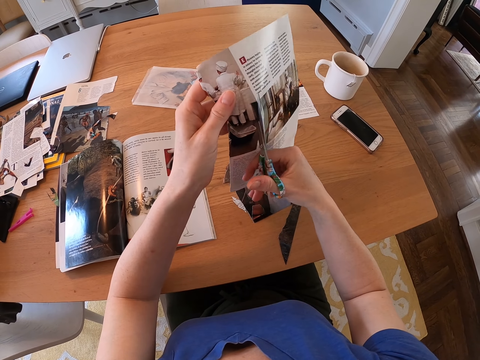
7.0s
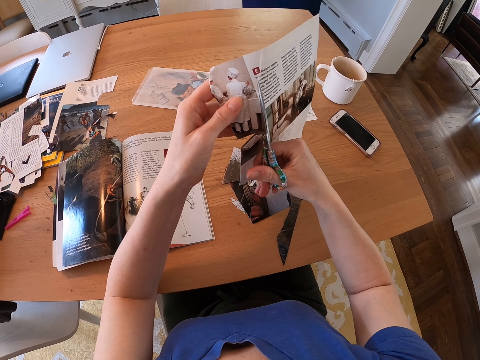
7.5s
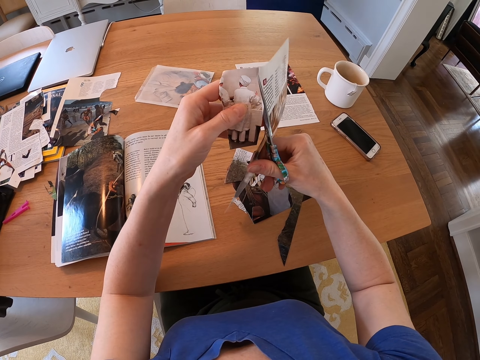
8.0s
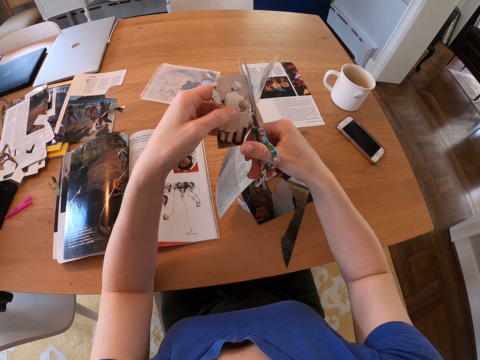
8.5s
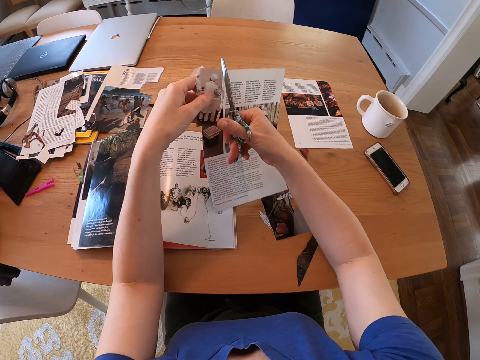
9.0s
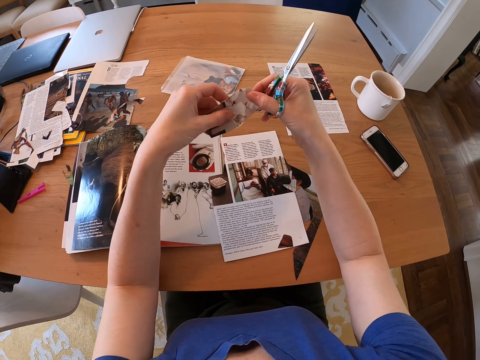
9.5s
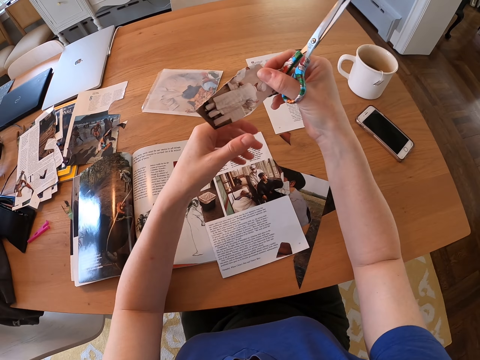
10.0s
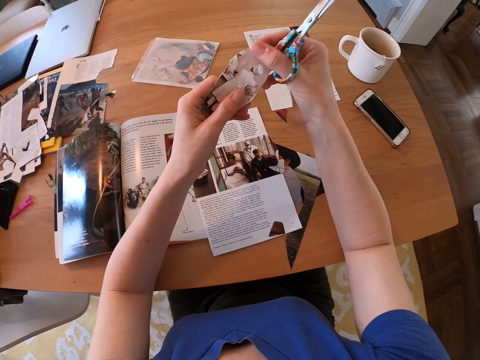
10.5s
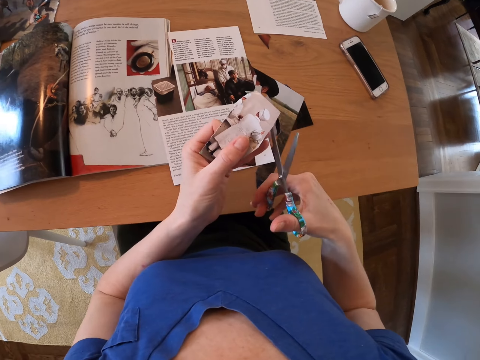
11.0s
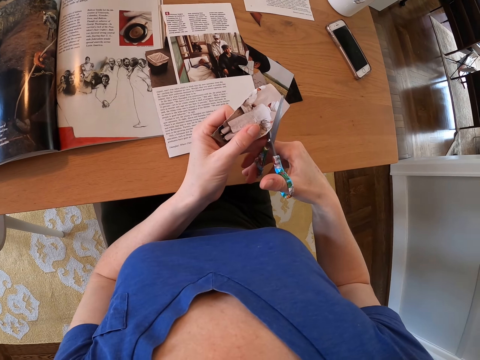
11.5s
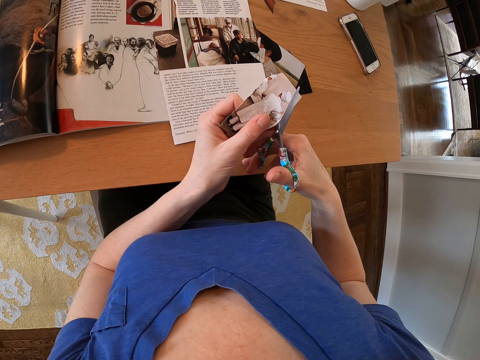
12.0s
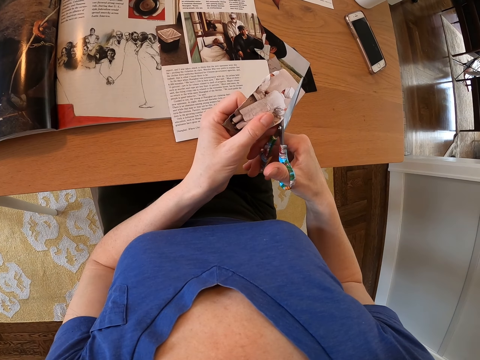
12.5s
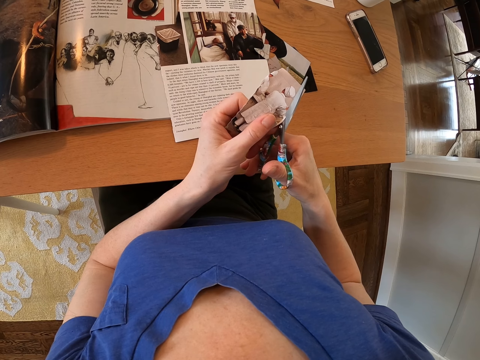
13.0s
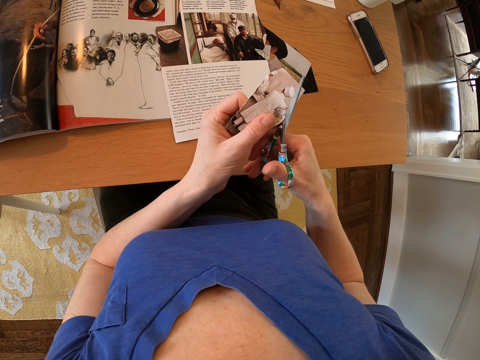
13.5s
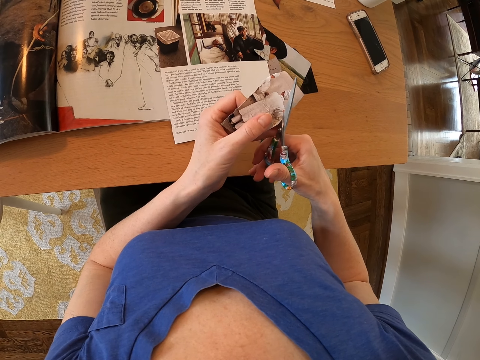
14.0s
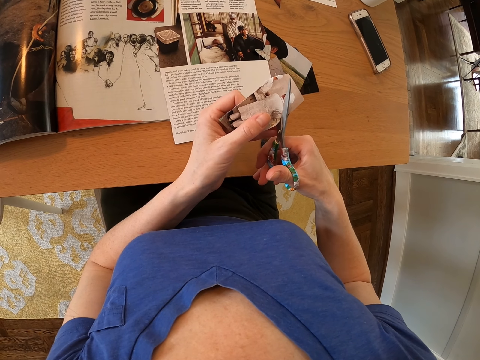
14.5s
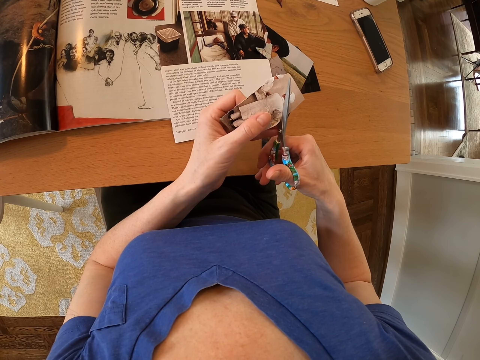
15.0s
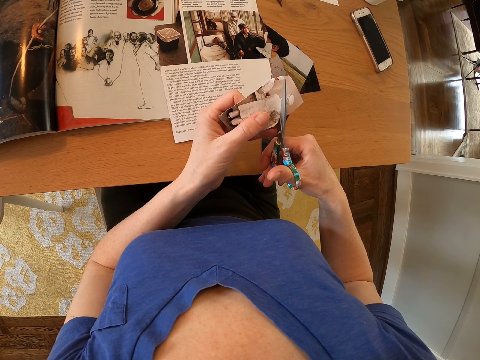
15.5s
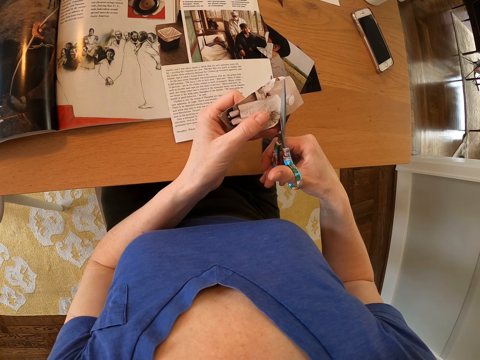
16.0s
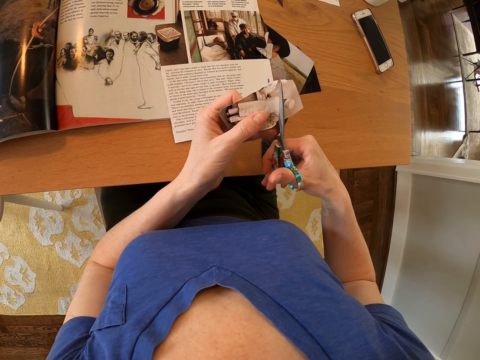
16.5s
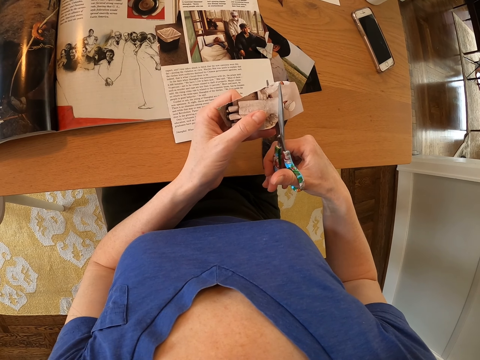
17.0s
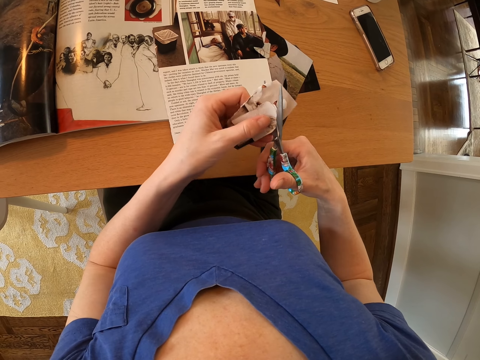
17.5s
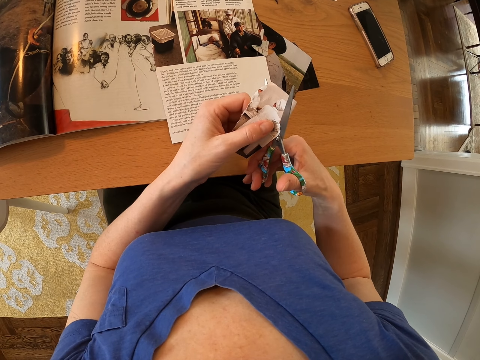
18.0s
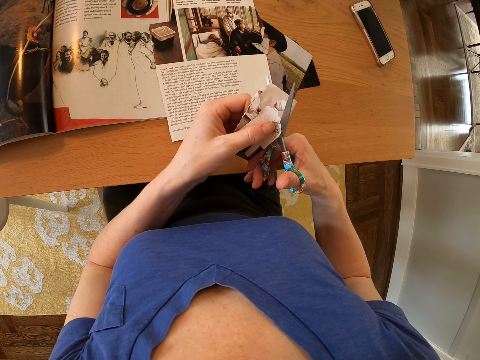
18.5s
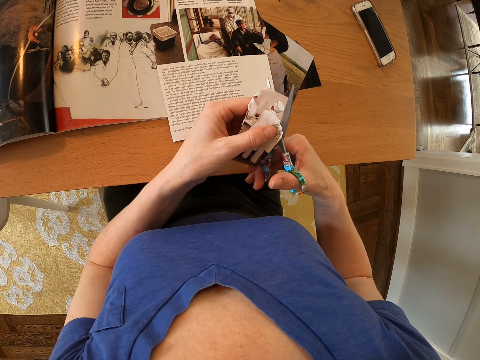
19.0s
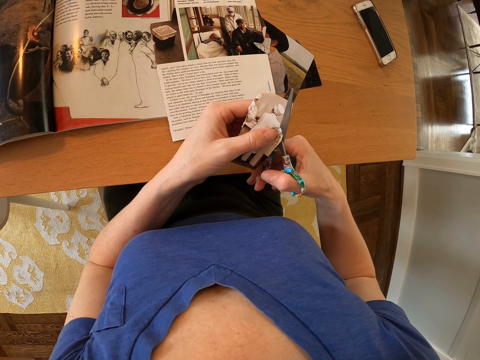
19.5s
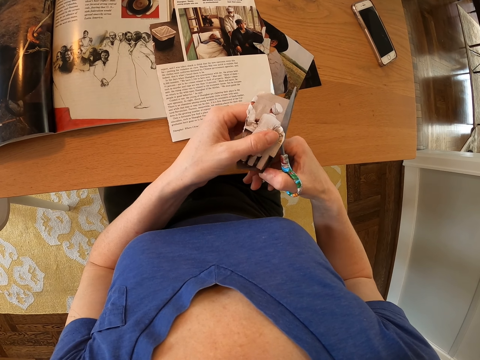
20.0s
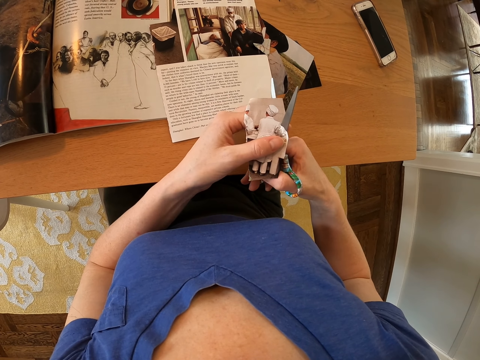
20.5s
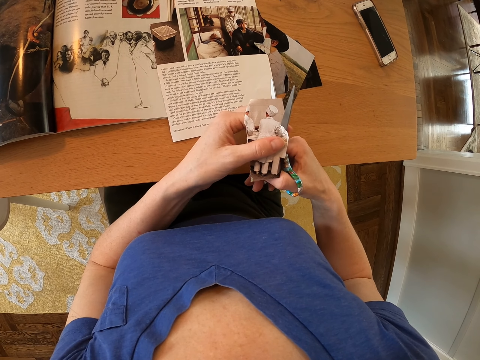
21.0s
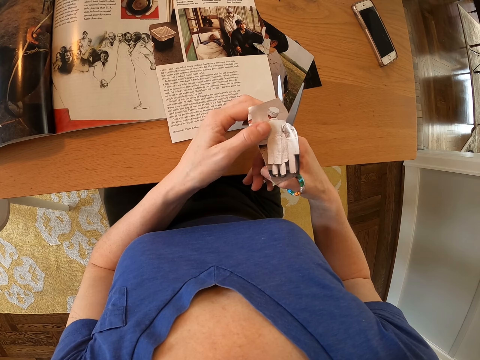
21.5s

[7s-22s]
The camera wearer drops a picture on the table. They take the picture from the left hand. They shape the picture with scissors.

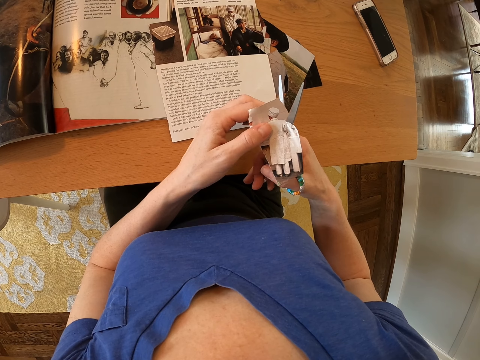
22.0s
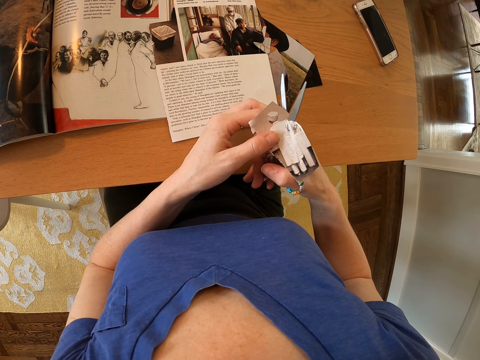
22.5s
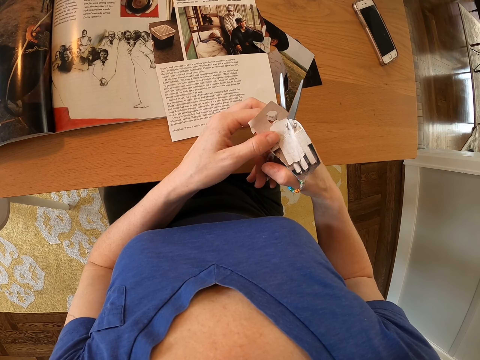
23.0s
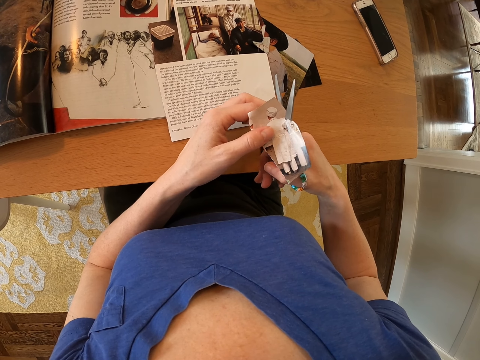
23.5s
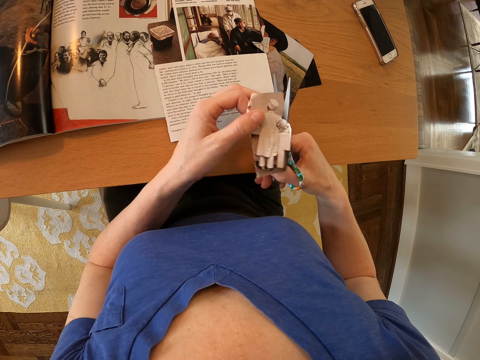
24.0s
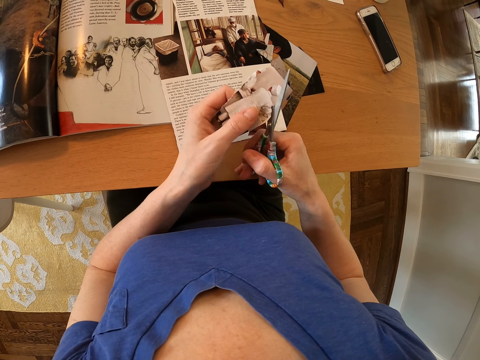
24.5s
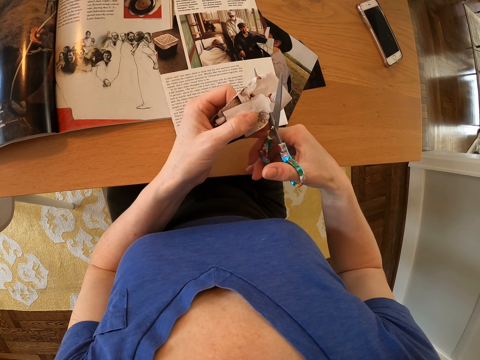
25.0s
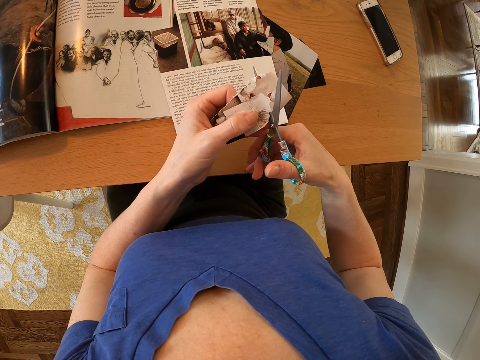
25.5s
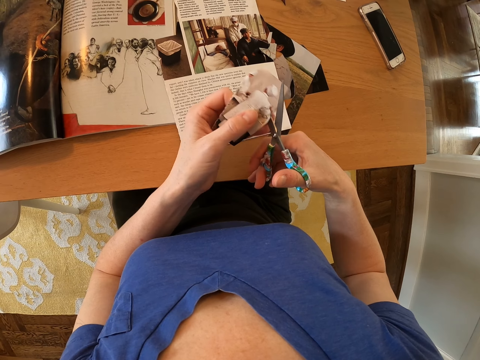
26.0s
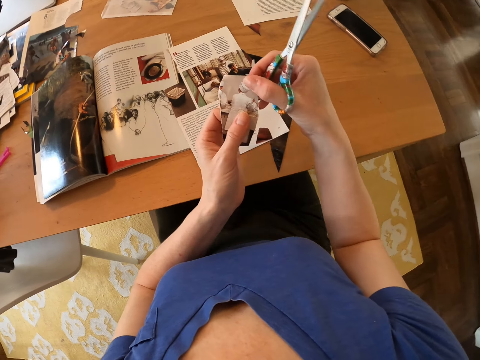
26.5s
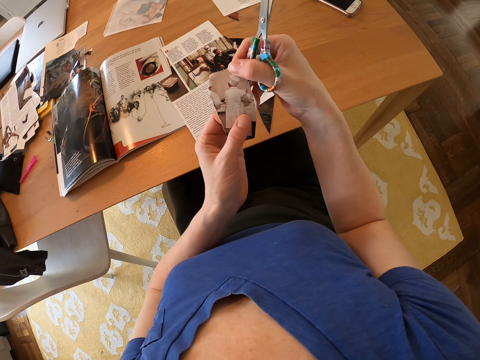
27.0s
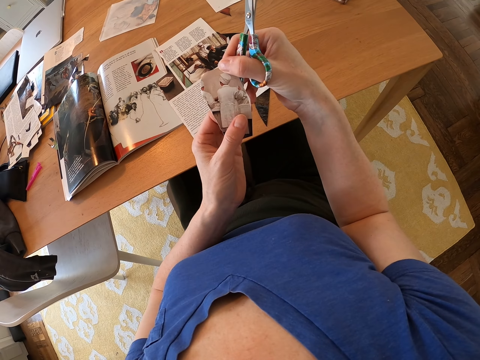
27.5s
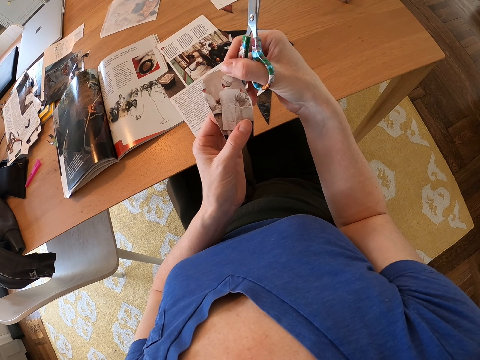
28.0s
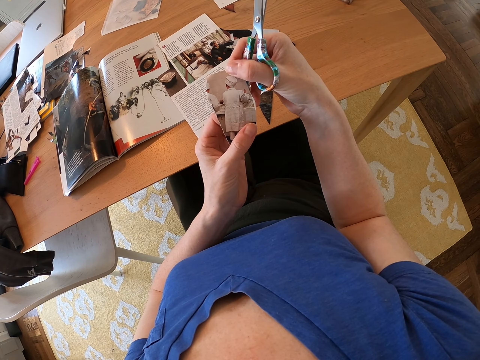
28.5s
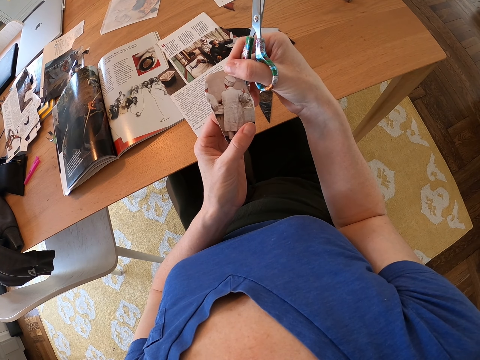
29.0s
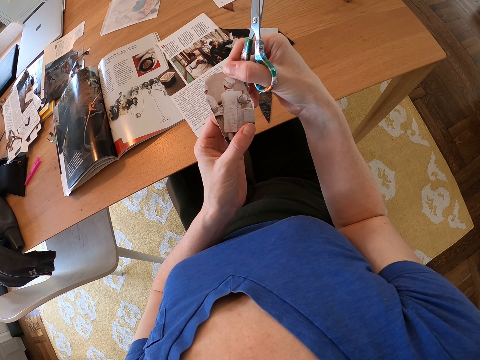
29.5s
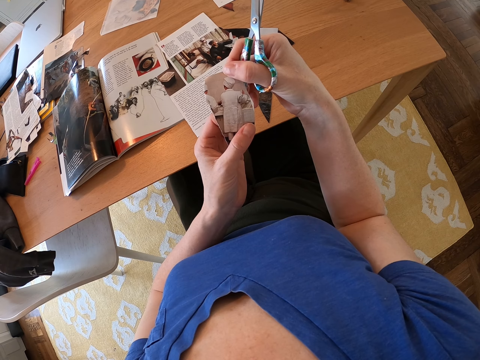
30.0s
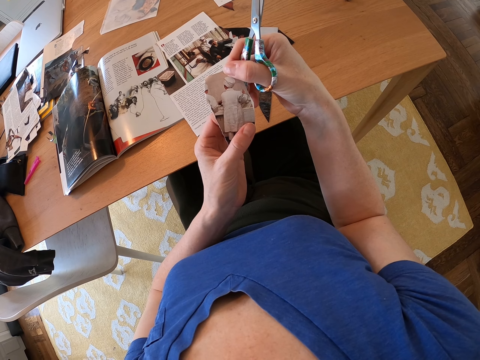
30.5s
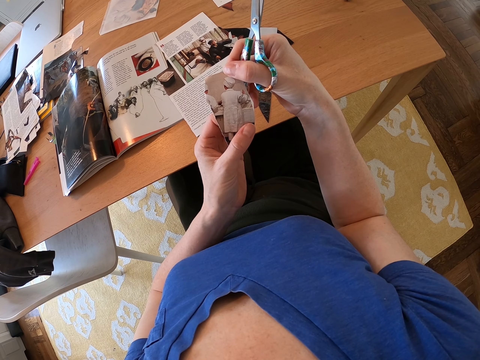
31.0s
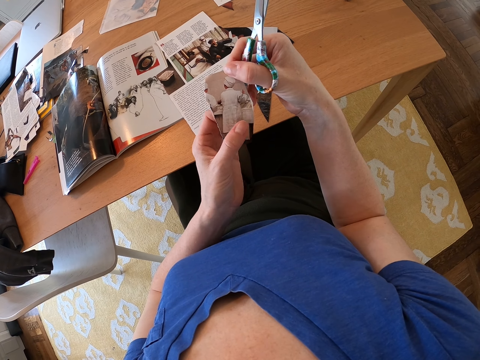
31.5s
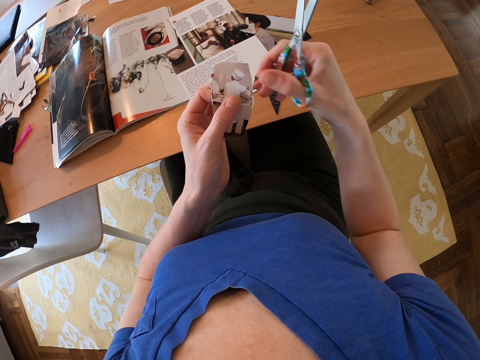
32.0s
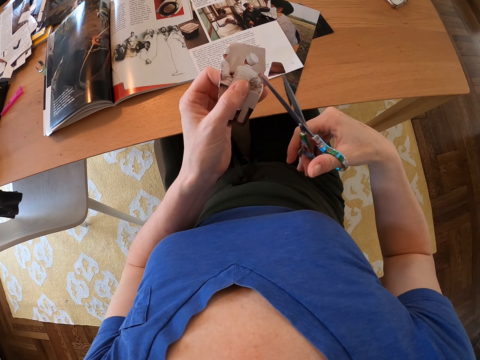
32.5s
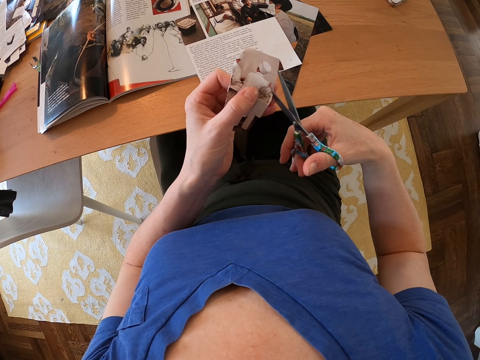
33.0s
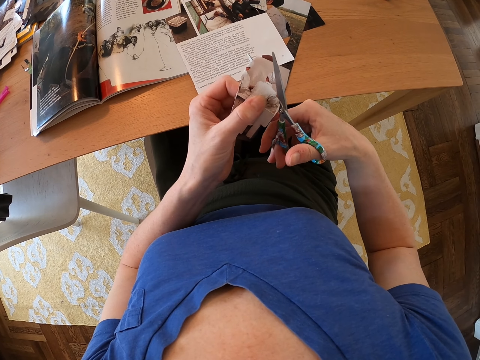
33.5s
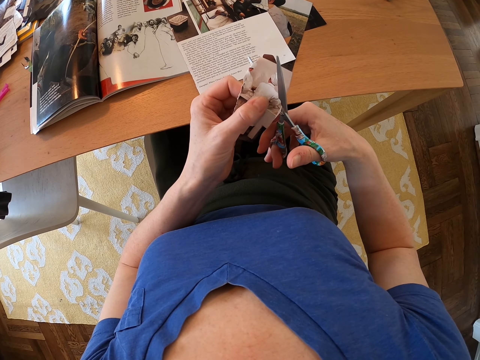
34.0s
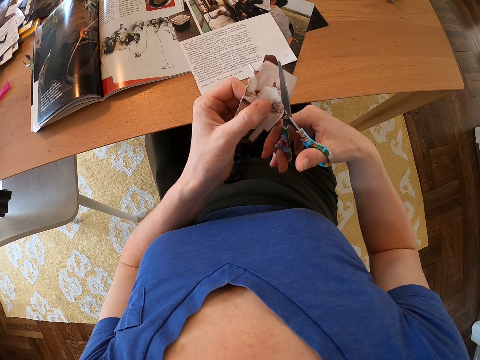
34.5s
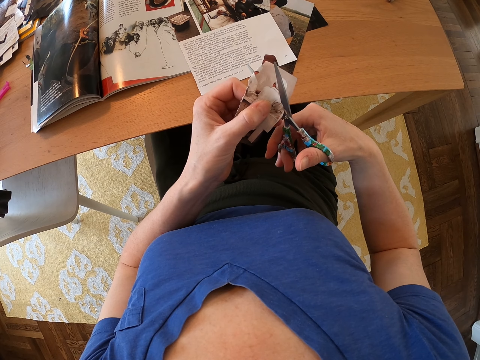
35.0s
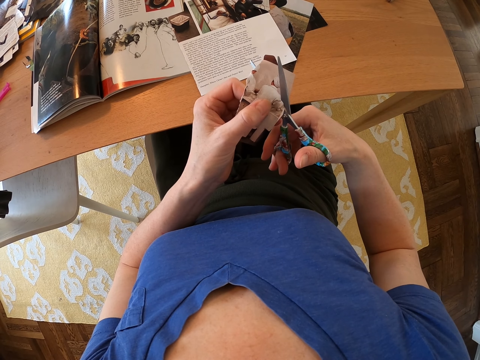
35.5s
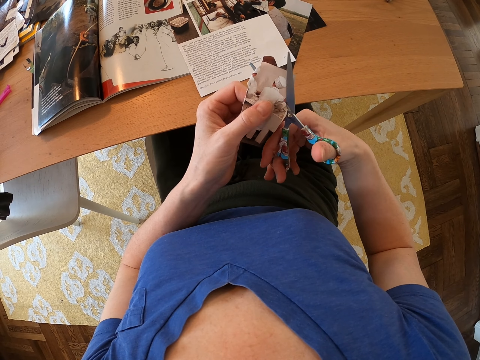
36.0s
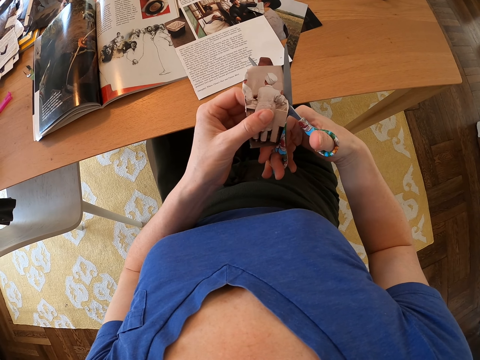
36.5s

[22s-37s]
The camera wearer turns a picture on the hand. They trim the picture. They hold the picture on both hands. They look at the picture. They look at the picture again. They shape the picture with scissors.
